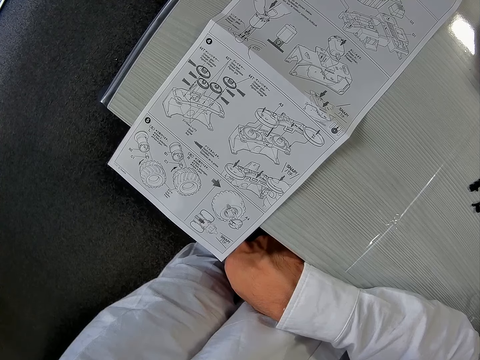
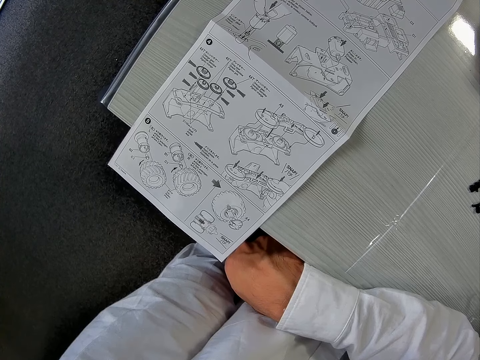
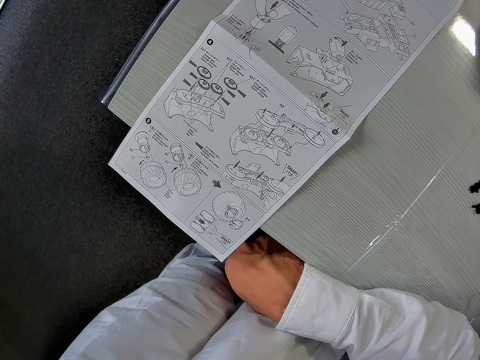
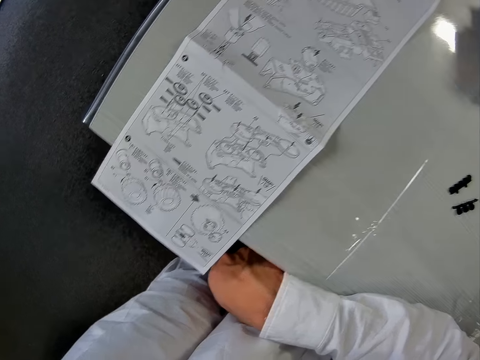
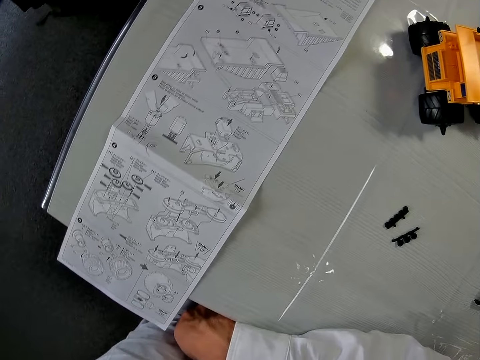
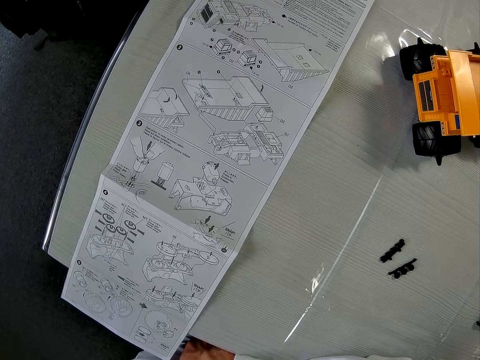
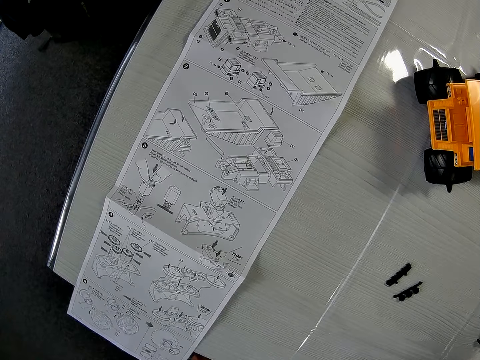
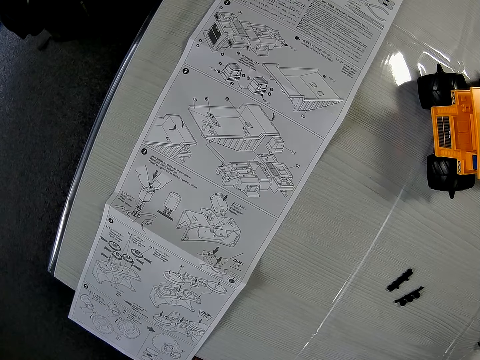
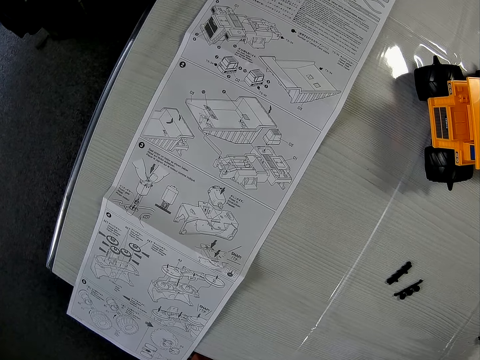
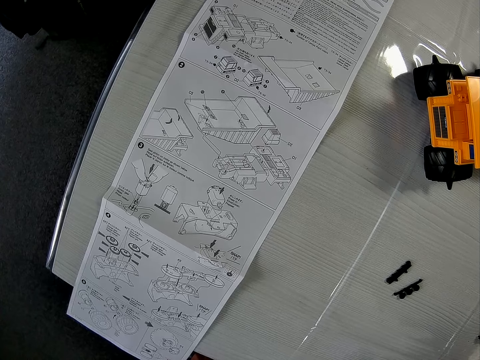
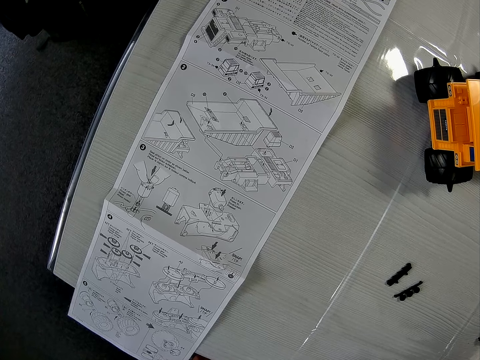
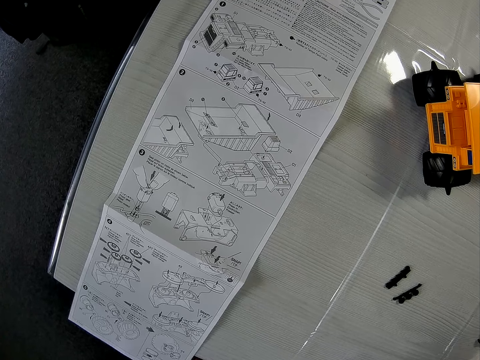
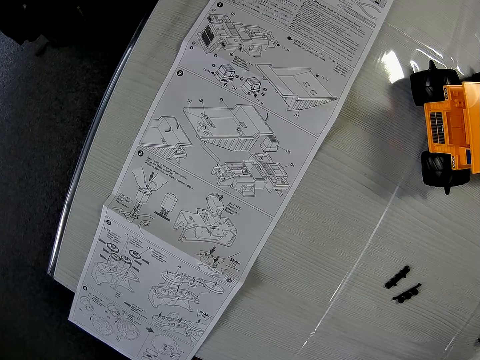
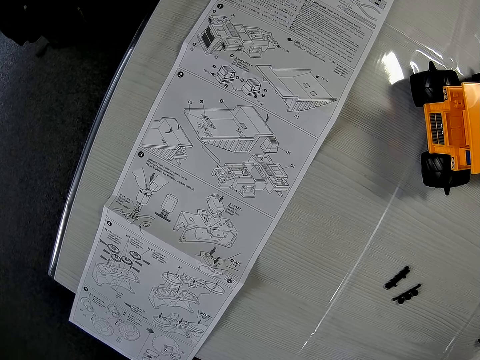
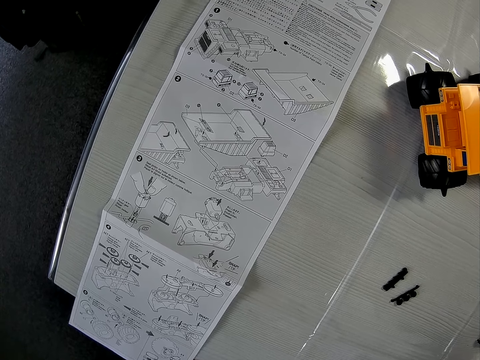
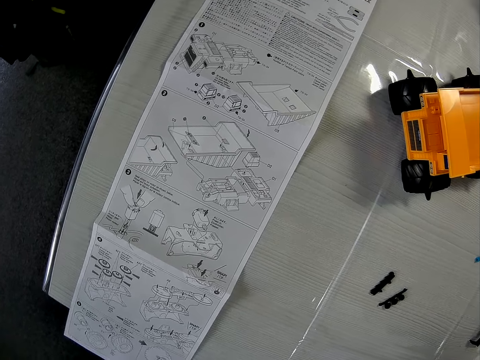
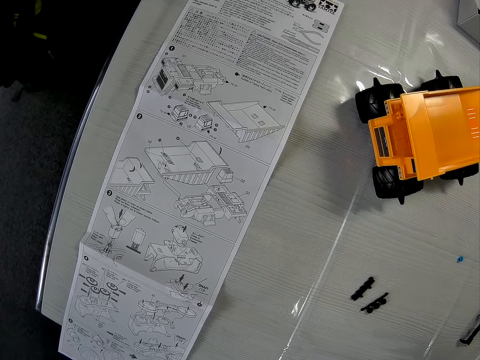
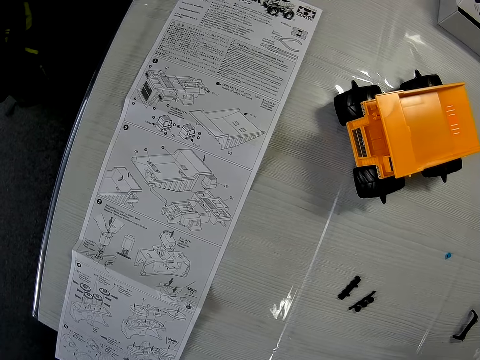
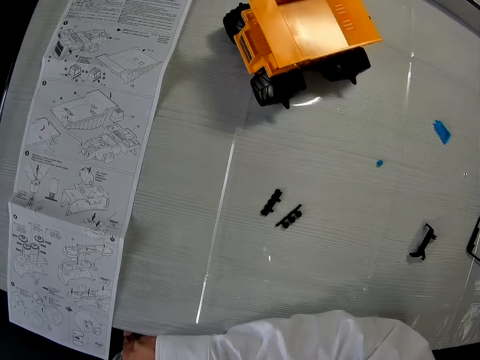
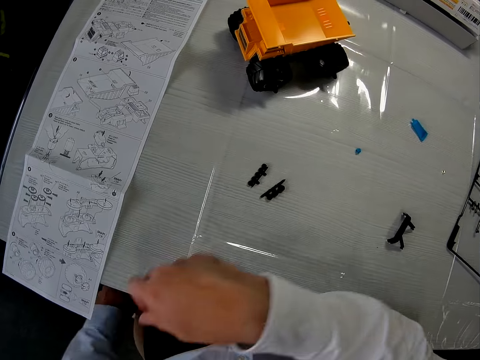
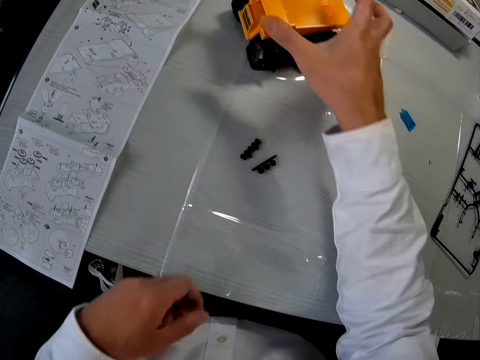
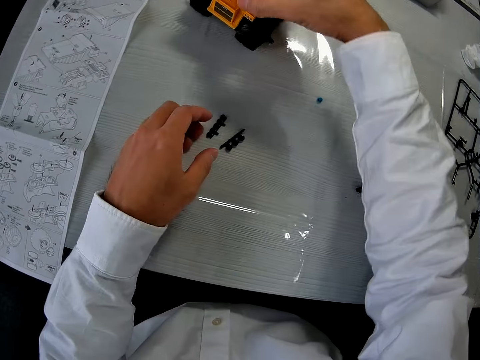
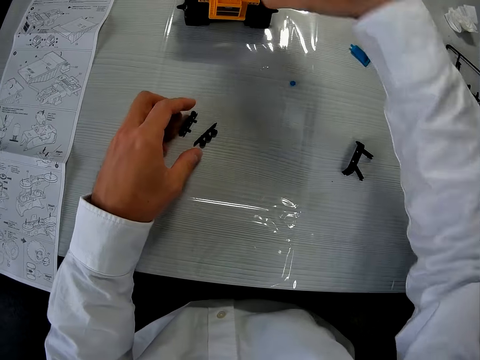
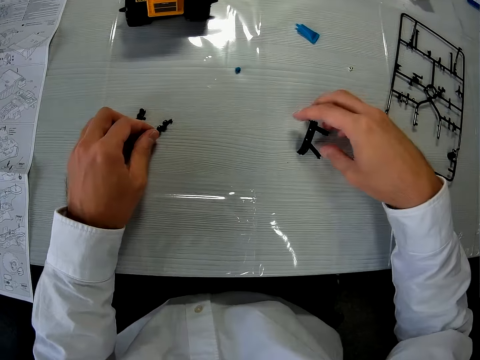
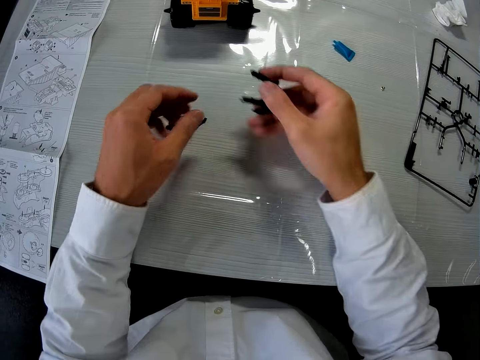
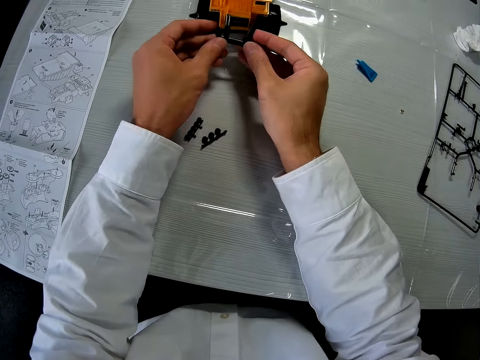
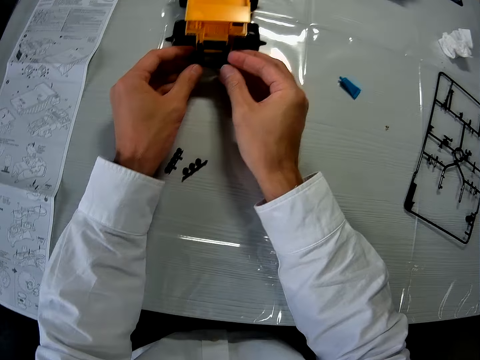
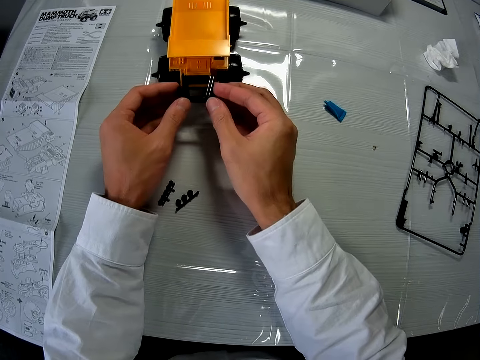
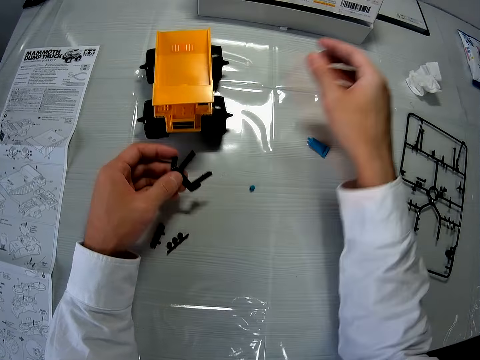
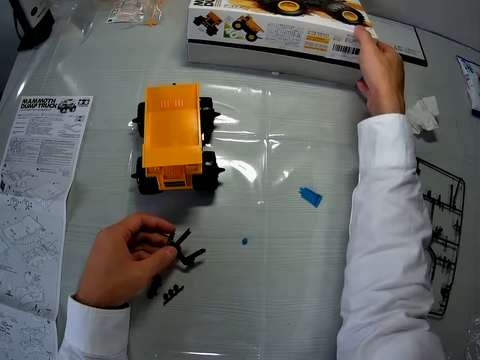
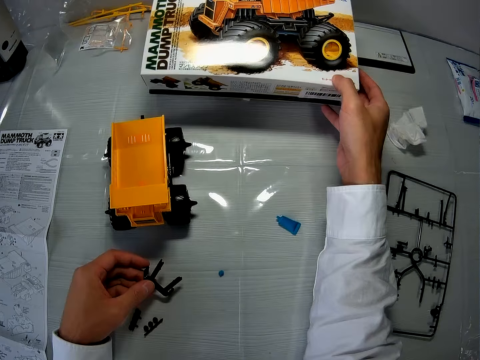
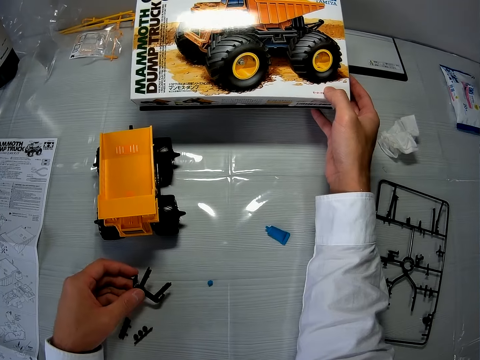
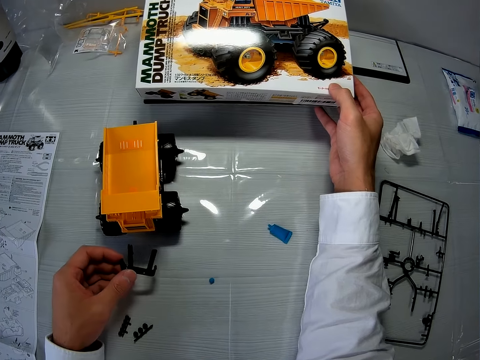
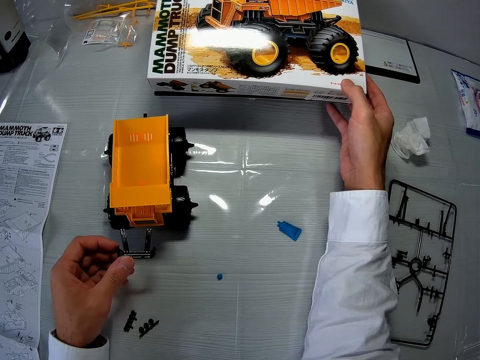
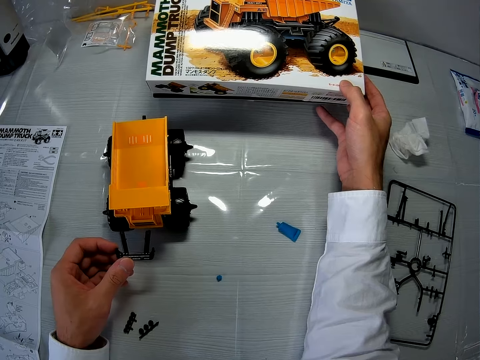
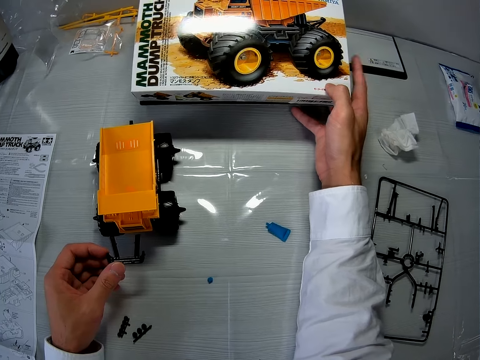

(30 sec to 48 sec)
The camera wearer turns the dump truck toy on the table. He adjusts the dump truck. He touches a dump truck piece with his left hand. He picks up the dump truck piece on the table with his right hand. He holds the piece at the back of the toy. He touches a dump truck box with his right hand. He holds the toy box on the table. He stares at the picture drawn on the box.

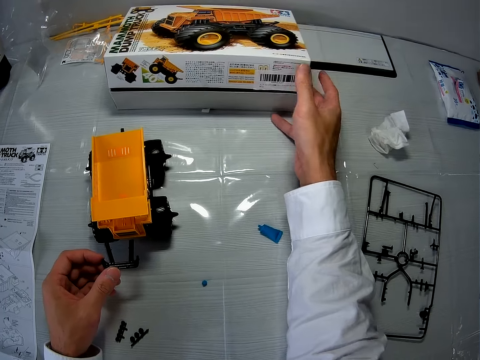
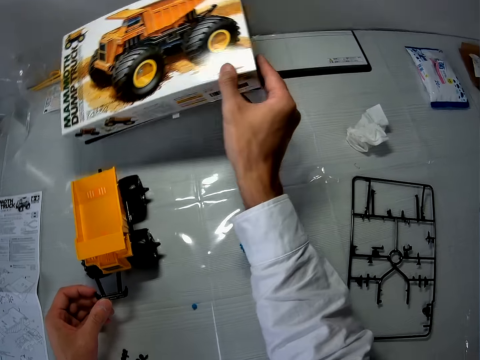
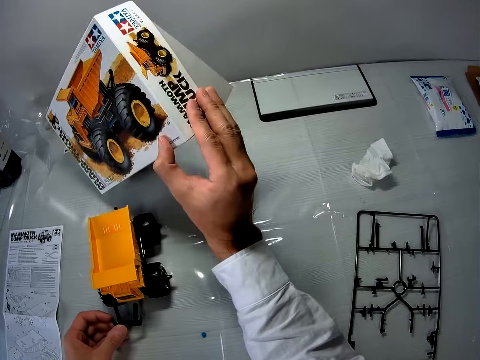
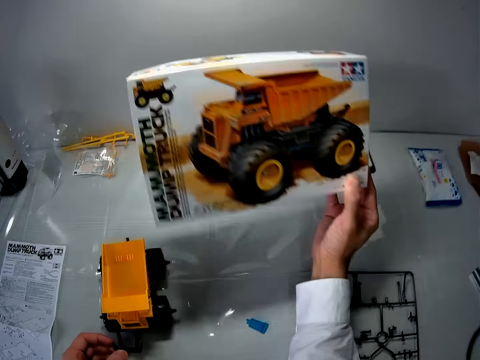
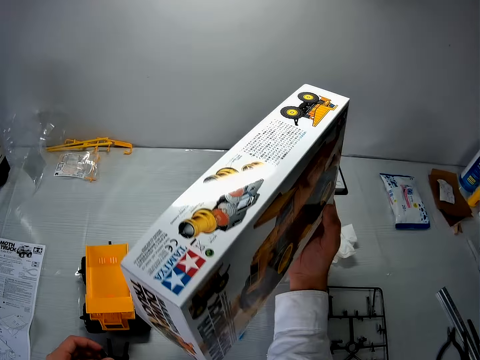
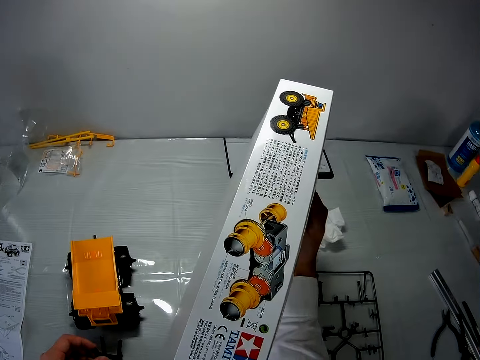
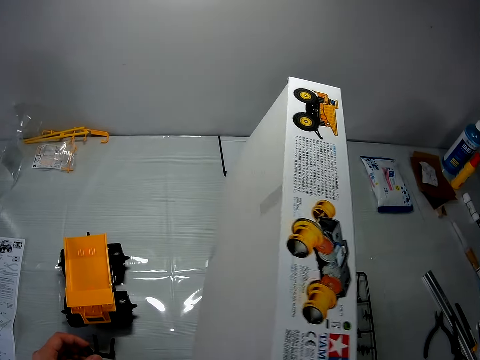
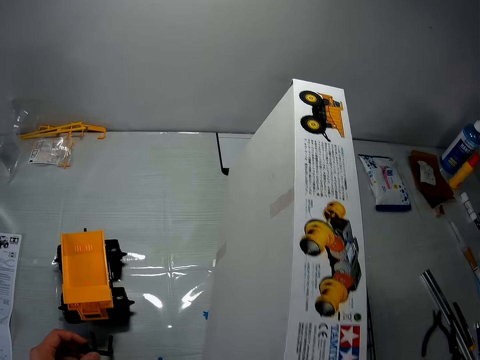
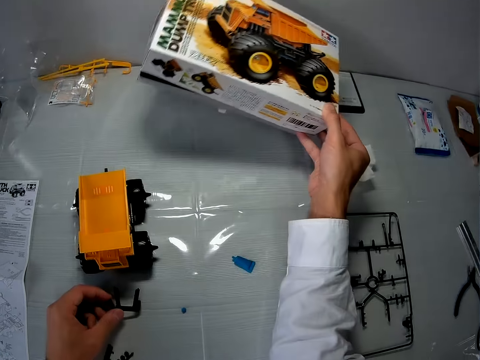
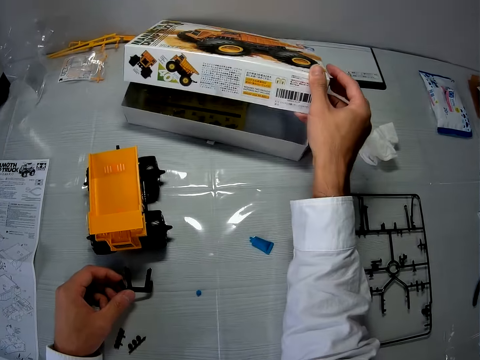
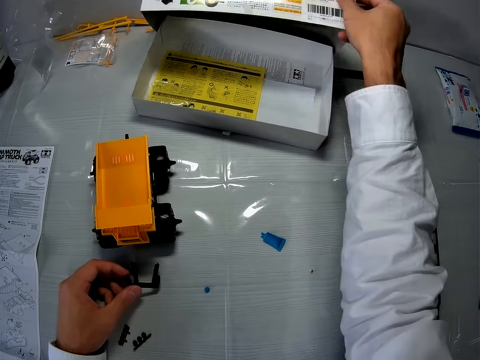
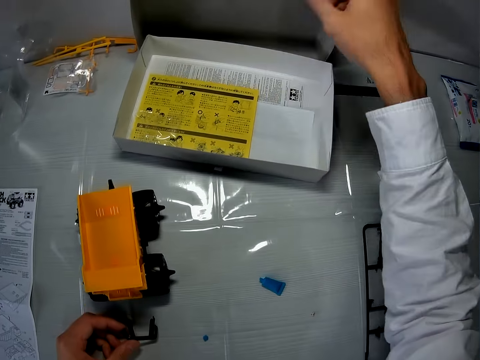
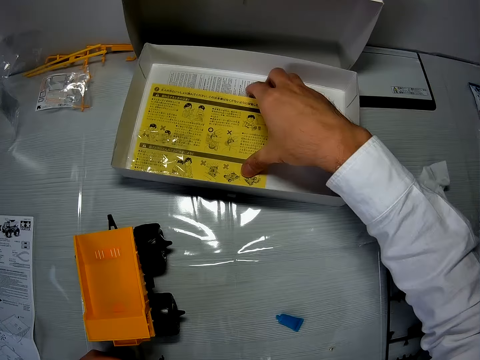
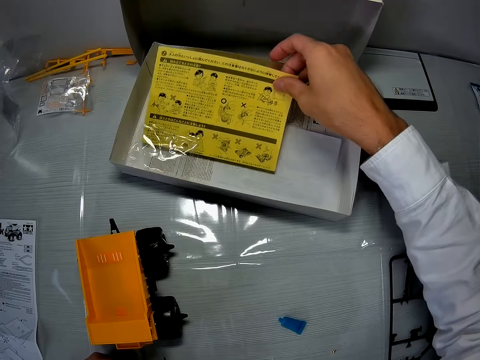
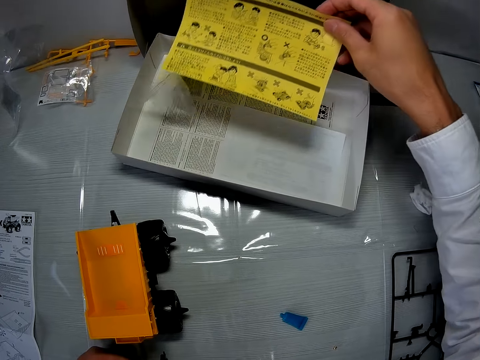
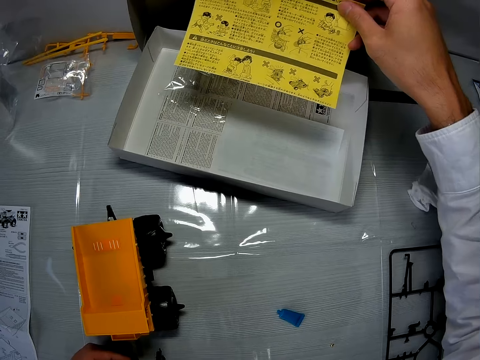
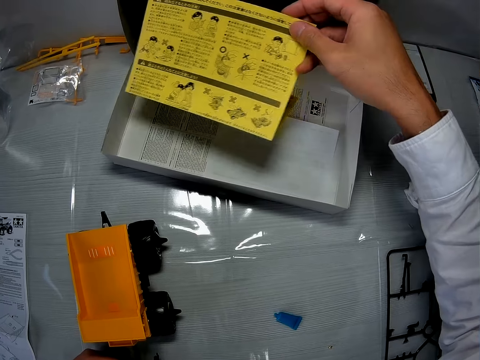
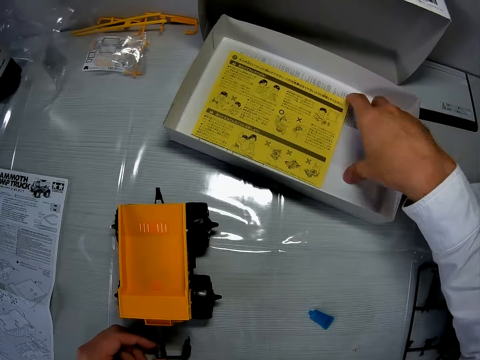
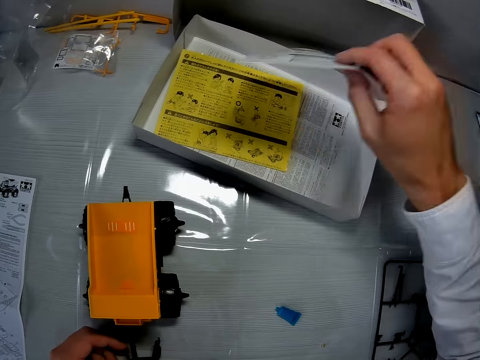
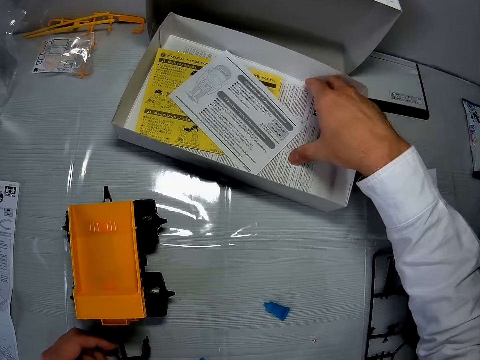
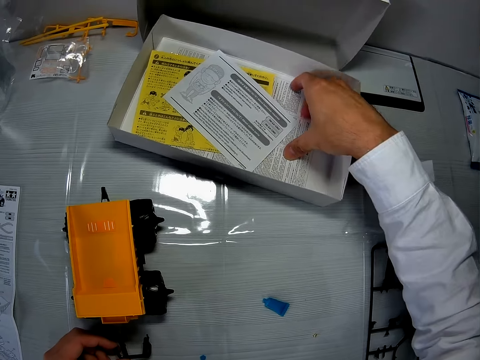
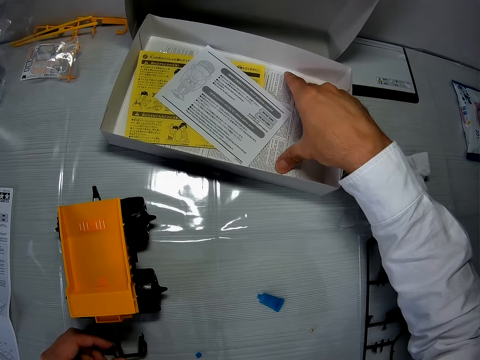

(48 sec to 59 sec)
The camera wearer turns the box. He picks up the dump truck box with his right hand. He stares at the box. He places the box back on the table with his right hand. He opens the dump truck box with his right hand. He picks the manual booklet inside the box. He searches the dump truck box with his right hand. He drops back the booklet. He picks another booklet in the box. He drops back the booklet. He holds another booklet in the box.
